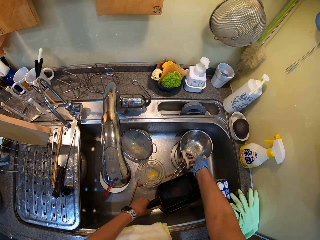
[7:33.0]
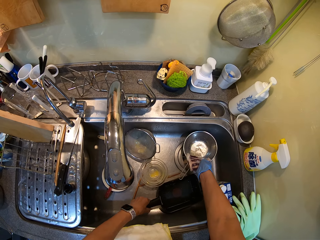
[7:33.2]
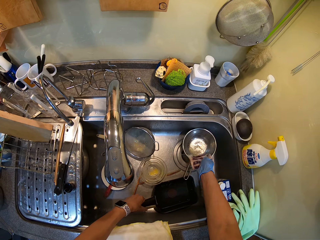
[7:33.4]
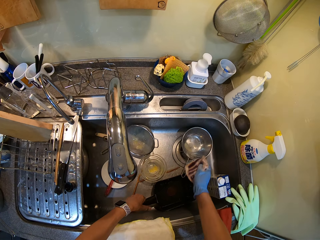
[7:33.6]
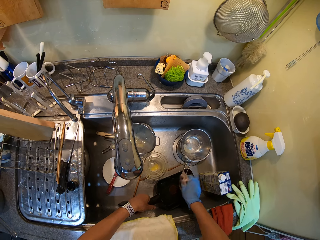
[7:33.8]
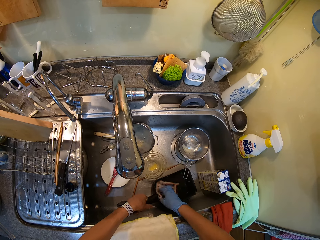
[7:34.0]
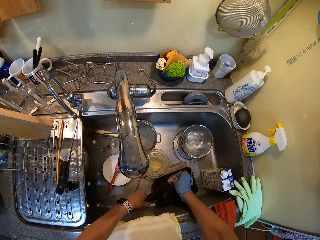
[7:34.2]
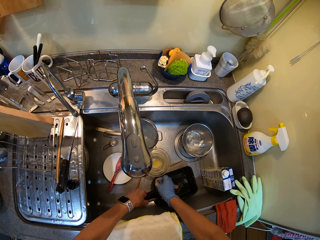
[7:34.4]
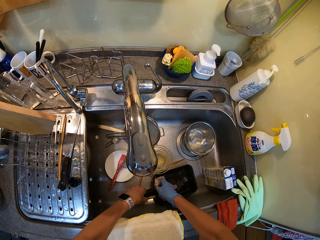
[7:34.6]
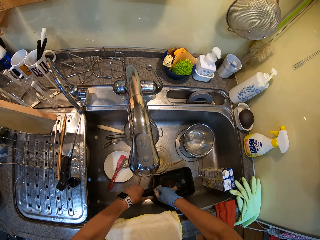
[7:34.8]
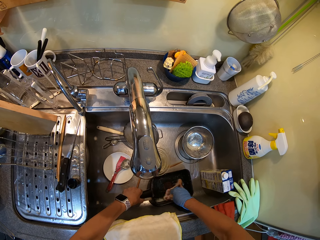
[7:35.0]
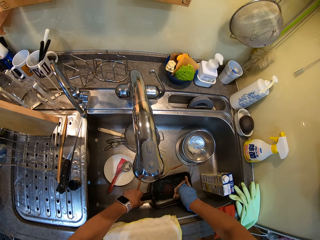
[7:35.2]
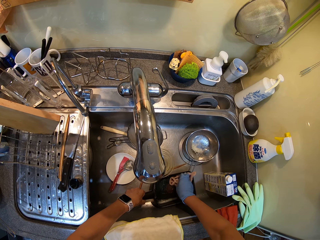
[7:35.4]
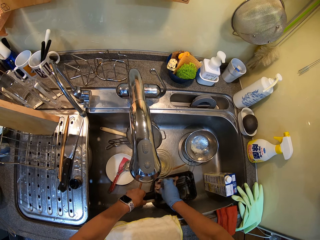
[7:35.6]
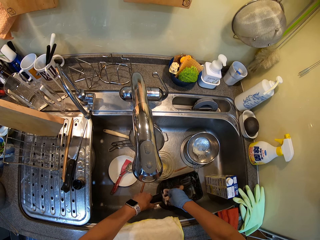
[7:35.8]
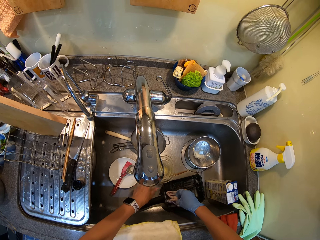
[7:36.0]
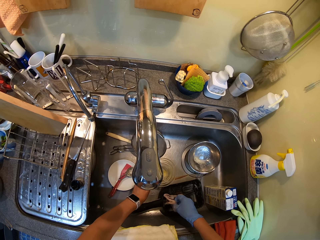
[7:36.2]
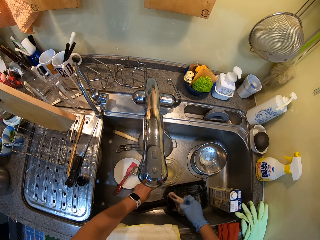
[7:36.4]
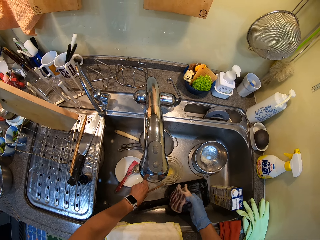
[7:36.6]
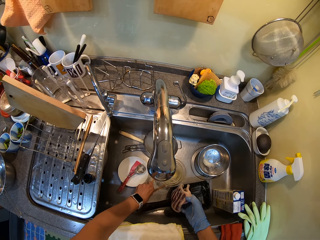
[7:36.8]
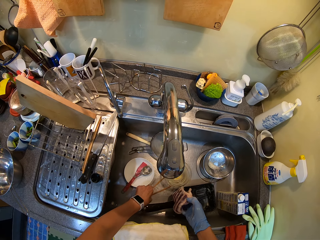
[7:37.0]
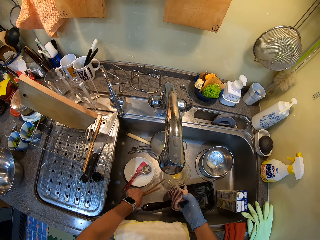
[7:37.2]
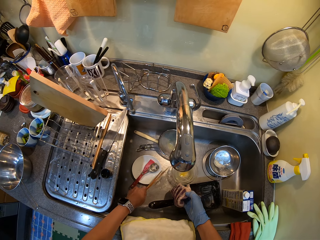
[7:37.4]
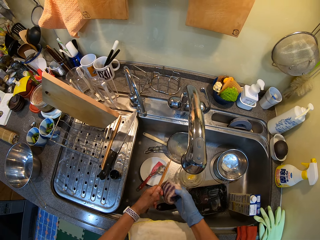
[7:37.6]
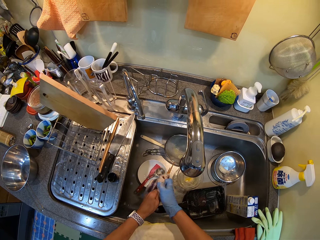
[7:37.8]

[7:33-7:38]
The camera wearer puts the pot in the sink. They hold the pan. They wash the pan. They pick up chopsticks.

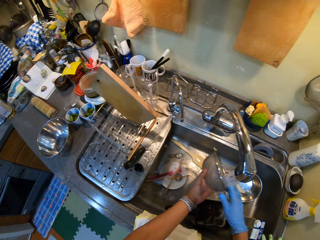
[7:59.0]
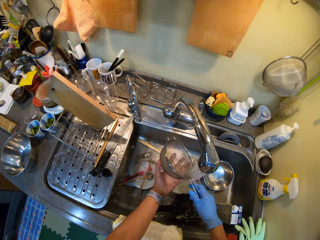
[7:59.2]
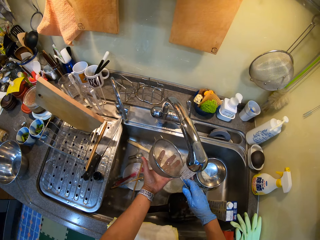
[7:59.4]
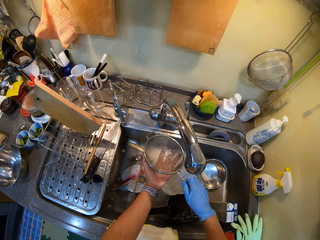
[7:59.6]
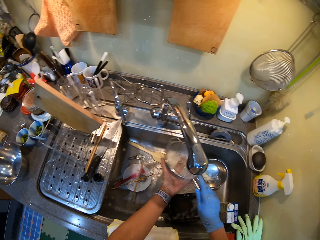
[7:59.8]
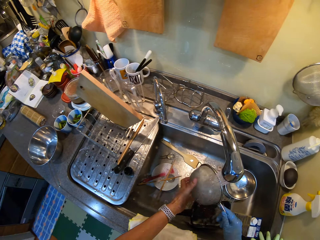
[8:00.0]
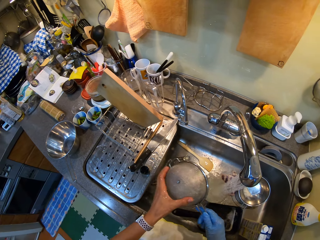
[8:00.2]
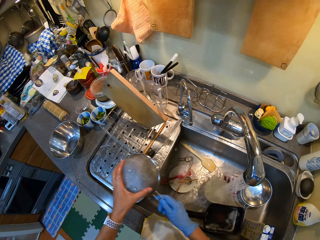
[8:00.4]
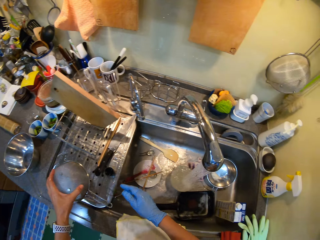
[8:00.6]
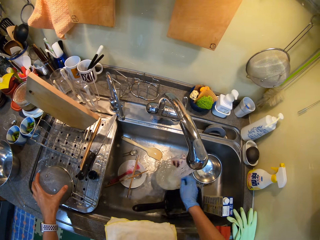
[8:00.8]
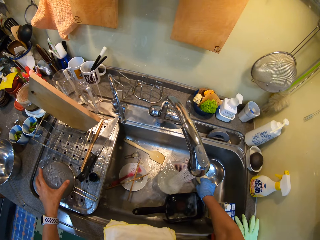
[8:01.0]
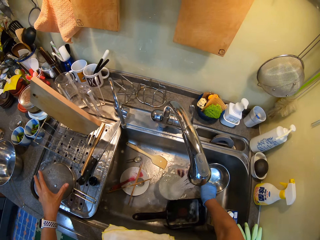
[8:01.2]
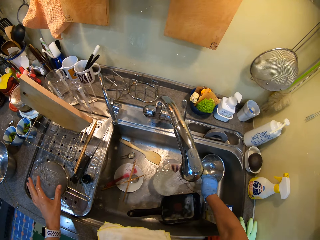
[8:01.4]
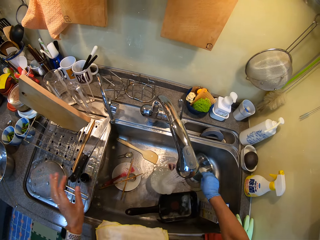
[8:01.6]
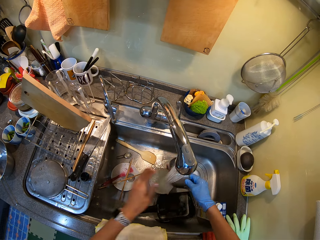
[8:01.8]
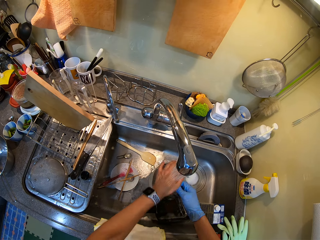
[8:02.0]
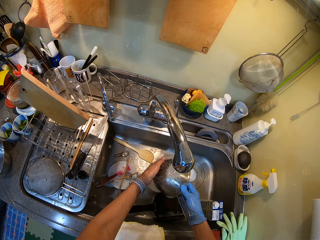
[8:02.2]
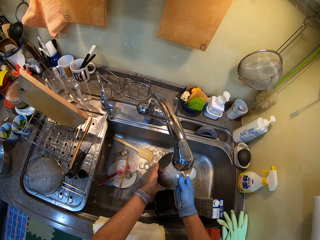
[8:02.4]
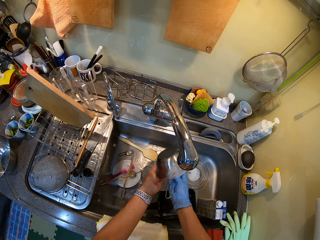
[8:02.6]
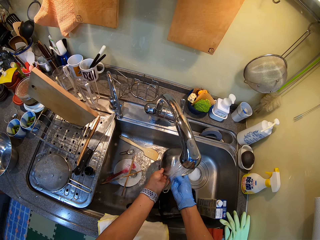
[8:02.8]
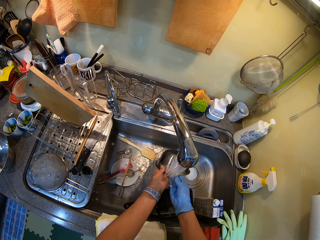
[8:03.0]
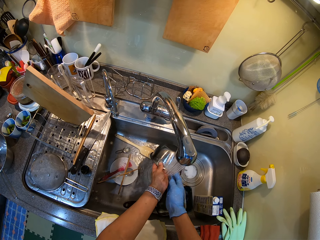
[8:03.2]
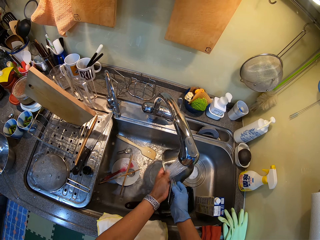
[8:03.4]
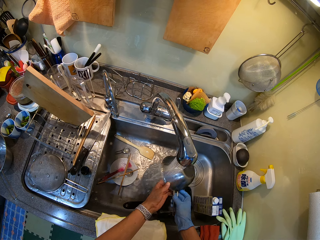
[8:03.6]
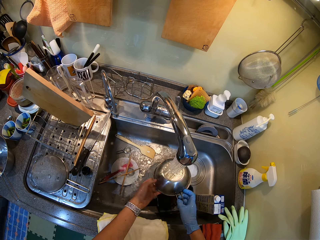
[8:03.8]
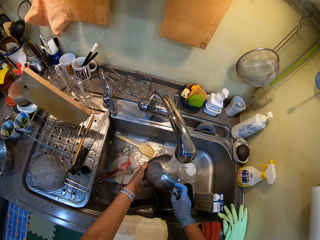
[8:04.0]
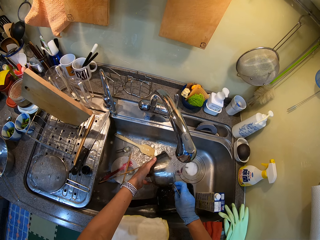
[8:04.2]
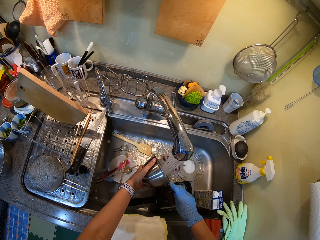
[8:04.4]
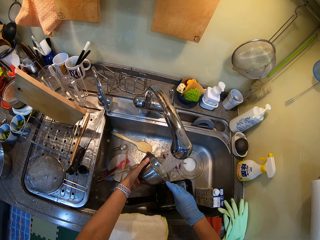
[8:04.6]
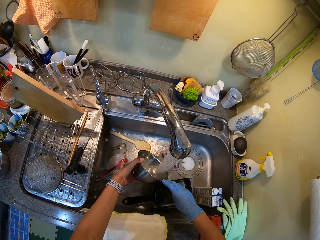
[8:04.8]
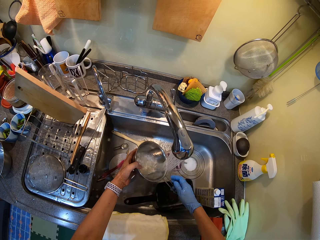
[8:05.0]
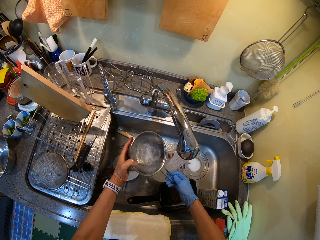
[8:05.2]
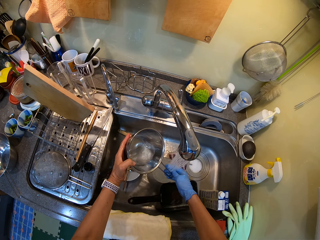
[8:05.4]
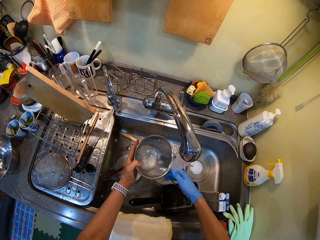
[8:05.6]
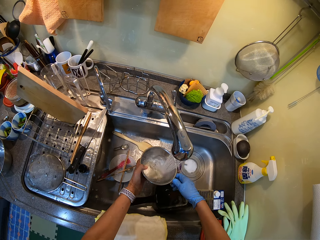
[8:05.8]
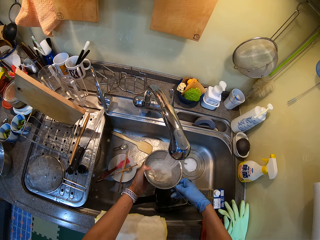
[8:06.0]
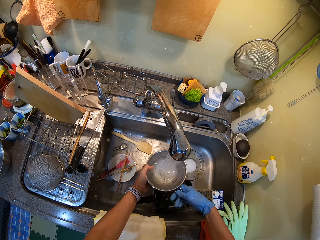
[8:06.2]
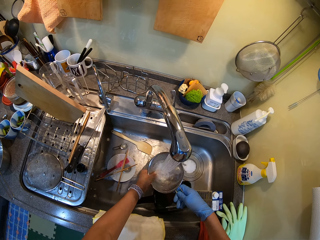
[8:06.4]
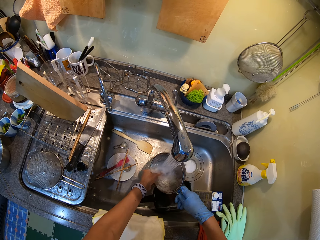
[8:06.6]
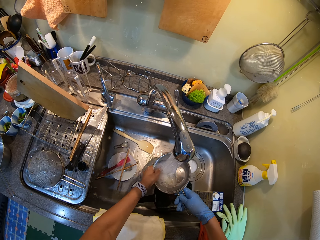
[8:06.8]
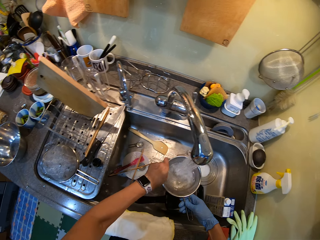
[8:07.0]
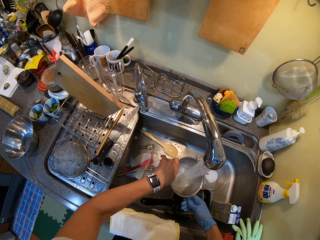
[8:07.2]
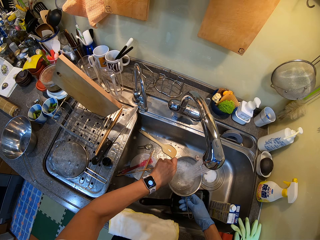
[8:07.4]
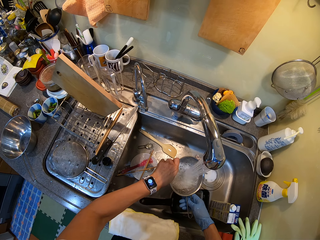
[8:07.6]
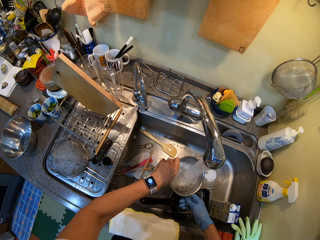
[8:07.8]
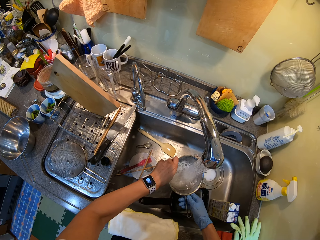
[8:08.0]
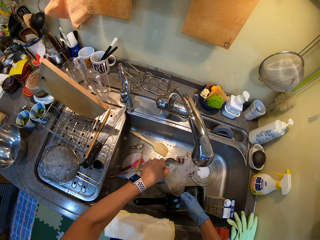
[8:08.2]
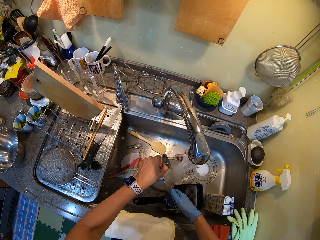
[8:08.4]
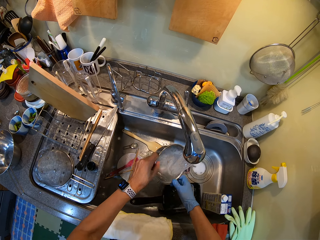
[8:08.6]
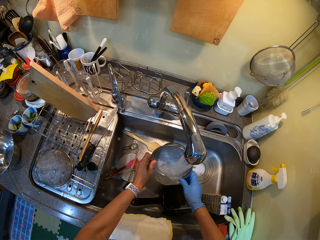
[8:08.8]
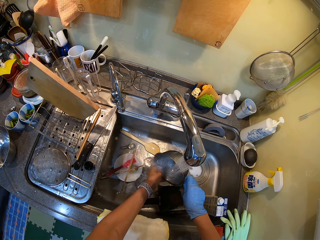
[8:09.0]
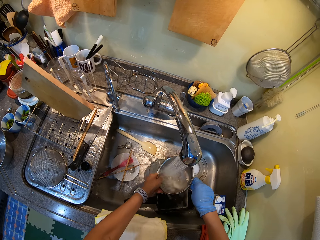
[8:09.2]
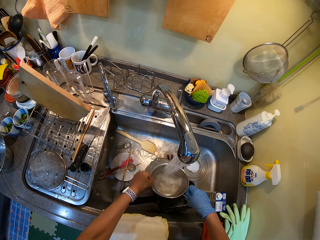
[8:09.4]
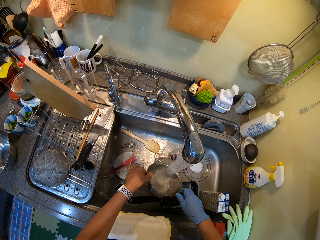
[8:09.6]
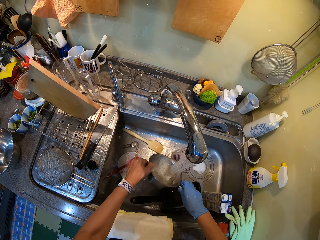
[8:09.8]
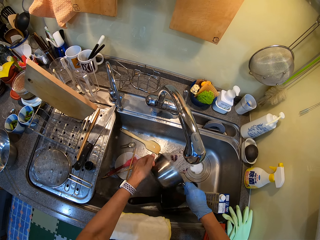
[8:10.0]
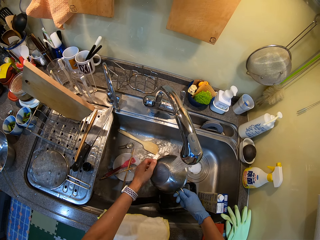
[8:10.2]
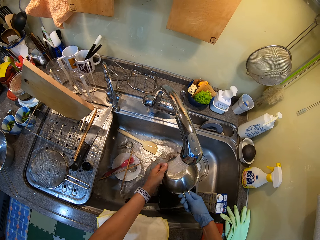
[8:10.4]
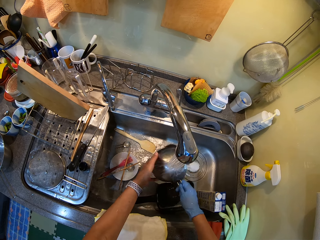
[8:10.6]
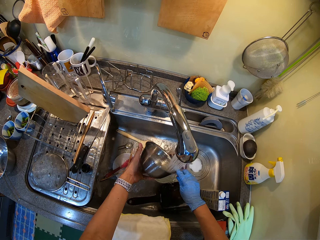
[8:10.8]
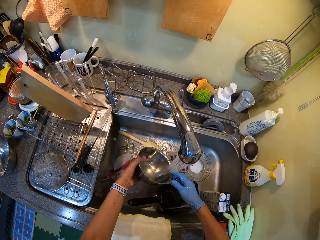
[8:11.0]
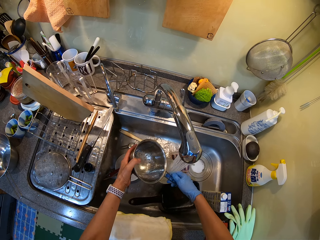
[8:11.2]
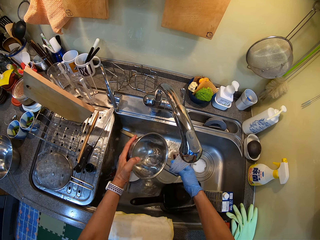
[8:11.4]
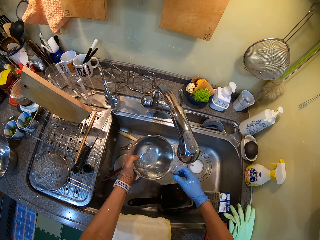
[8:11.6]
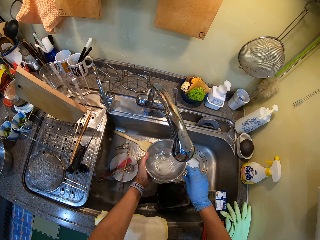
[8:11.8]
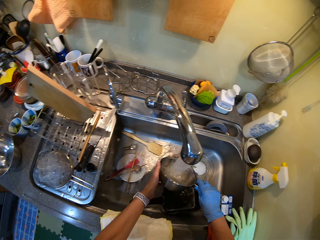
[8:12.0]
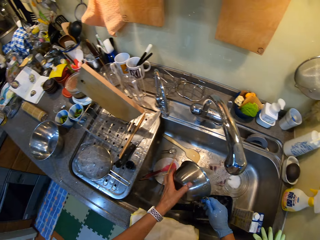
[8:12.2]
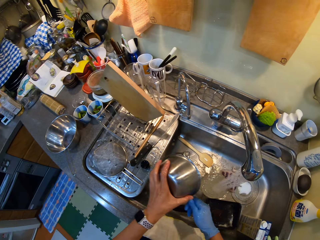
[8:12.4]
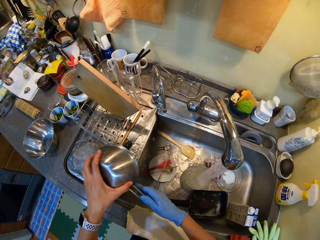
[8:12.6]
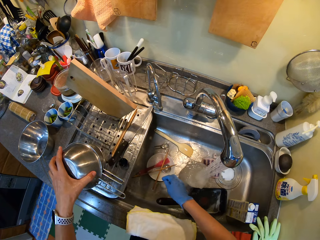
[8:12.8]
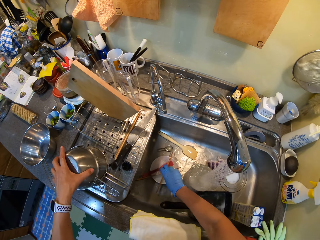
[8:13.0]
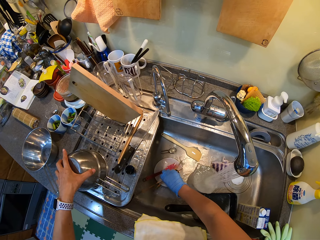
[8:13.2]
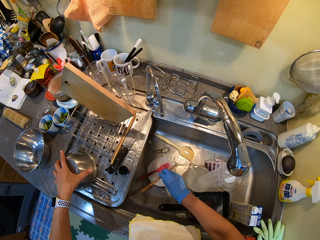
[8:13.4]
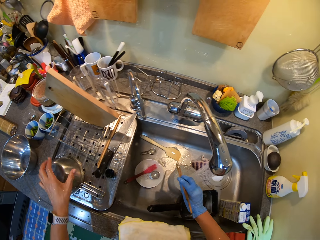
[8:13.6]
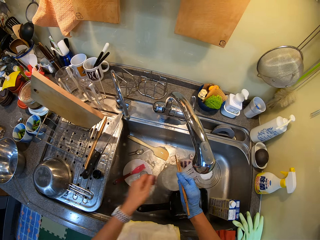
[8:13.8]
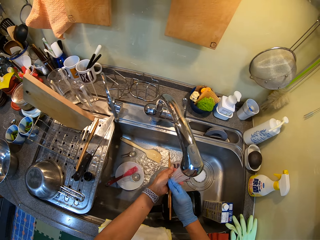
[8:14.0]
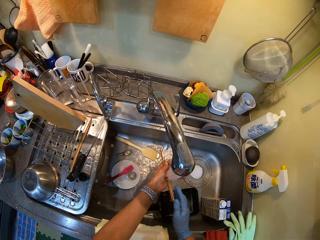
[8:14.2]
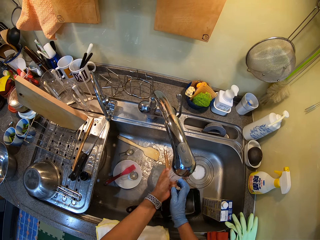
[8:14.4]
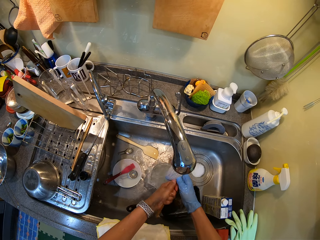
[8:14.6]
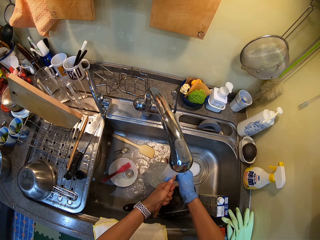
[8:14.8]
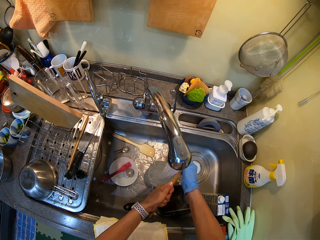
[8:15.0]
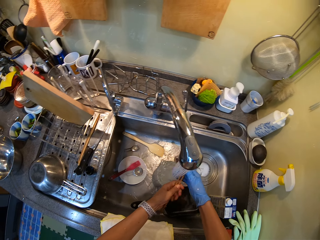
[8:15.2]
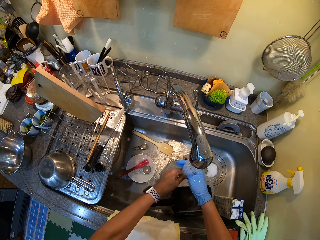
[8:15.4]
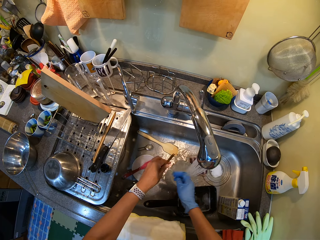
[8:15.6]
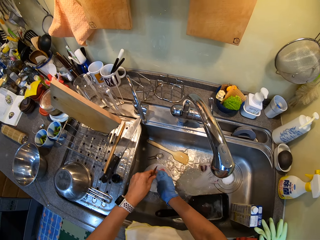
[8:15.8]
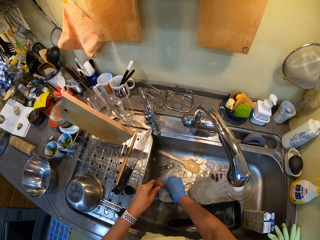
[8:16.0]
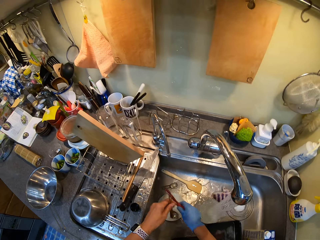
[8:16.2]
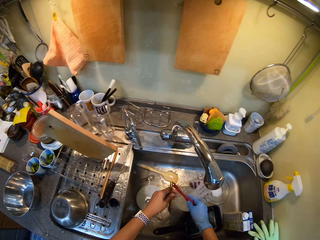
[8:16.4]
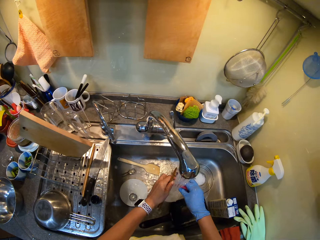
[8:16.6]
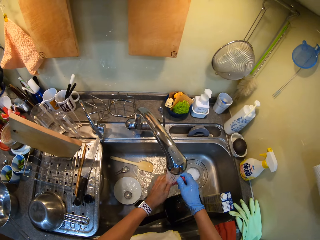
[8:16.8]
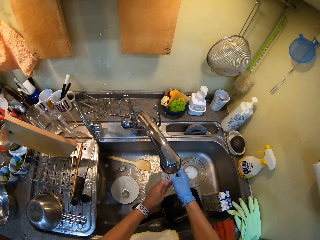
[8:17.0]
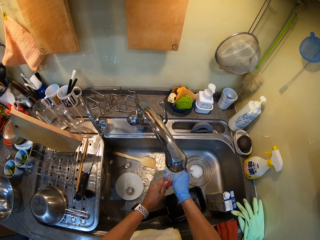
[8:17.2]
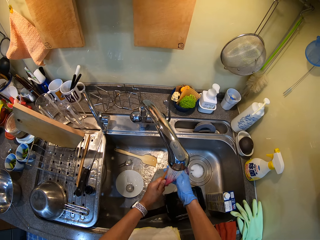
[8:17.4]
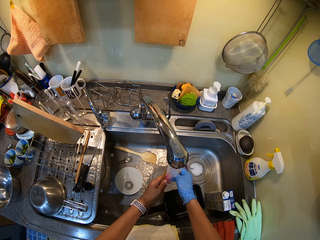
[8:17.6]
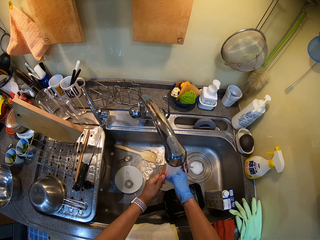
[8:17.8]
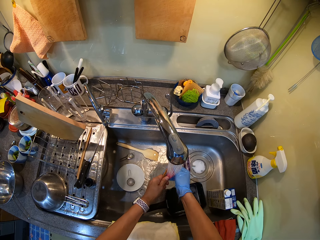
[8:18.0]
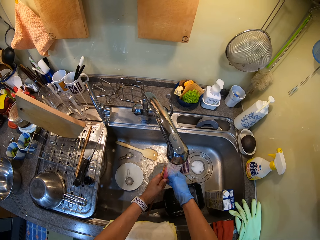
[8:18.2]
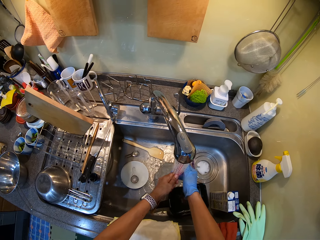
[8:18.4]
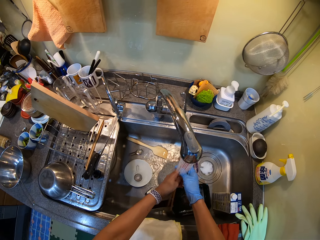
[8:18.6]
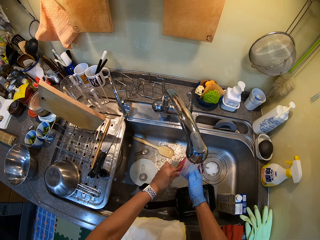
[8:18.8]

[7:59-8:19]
The camera wearer puts the filter on the dish holder. They pick up the pot and wash the pot. They put the pot on the filter. They pick up the chopsticks and wash the chopsticks. They wash the oil brush.
